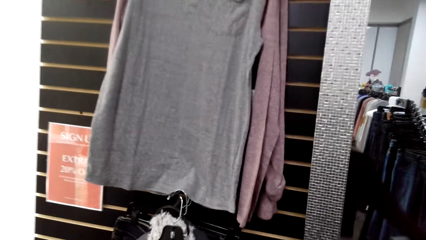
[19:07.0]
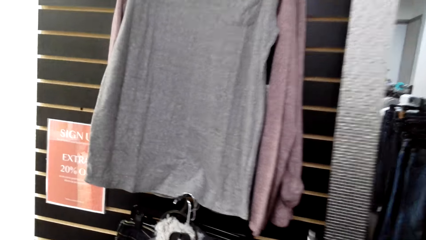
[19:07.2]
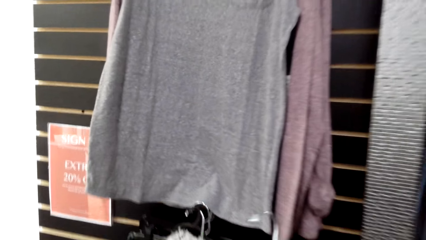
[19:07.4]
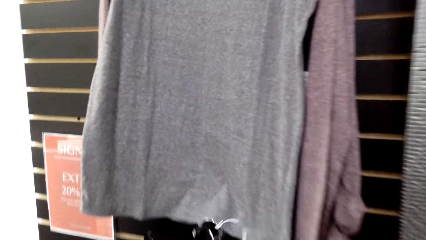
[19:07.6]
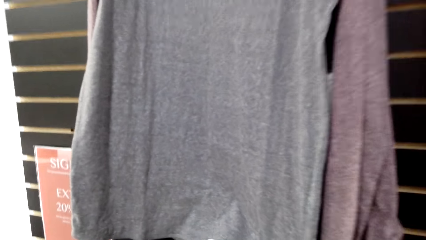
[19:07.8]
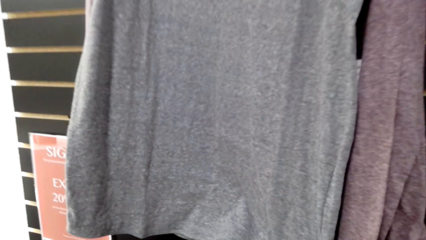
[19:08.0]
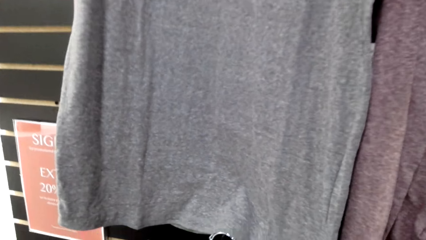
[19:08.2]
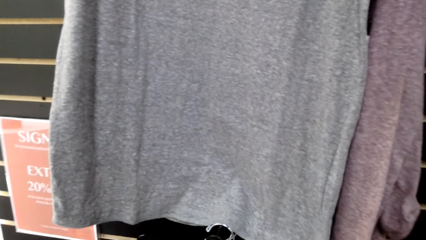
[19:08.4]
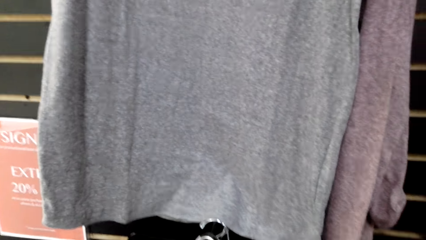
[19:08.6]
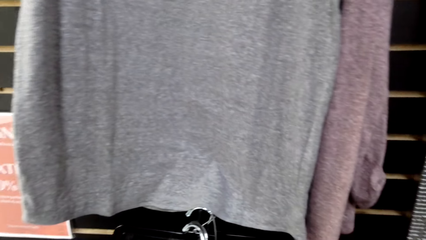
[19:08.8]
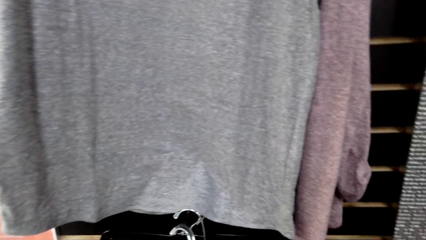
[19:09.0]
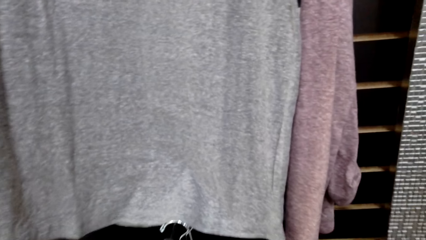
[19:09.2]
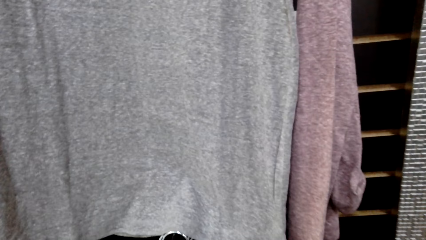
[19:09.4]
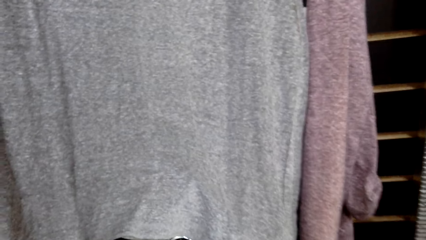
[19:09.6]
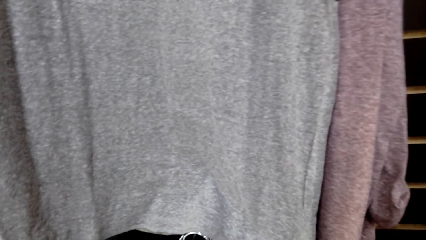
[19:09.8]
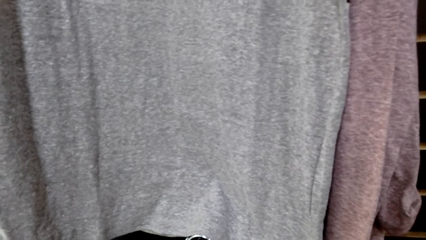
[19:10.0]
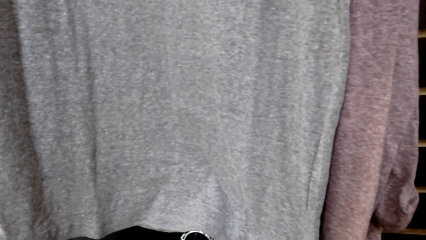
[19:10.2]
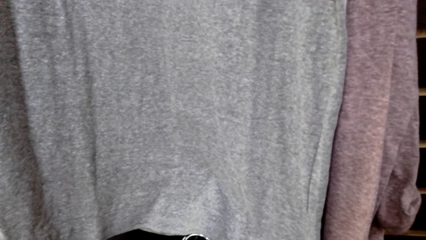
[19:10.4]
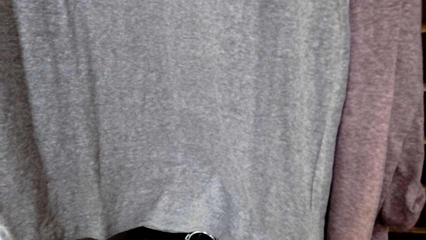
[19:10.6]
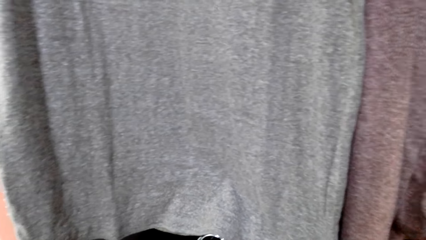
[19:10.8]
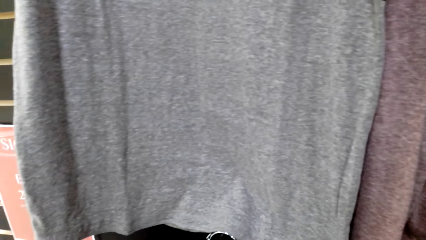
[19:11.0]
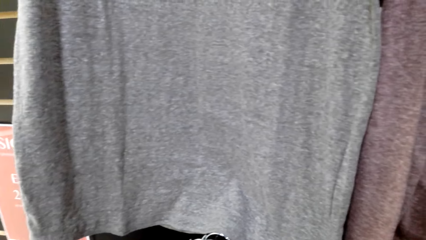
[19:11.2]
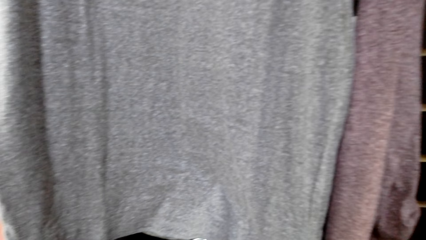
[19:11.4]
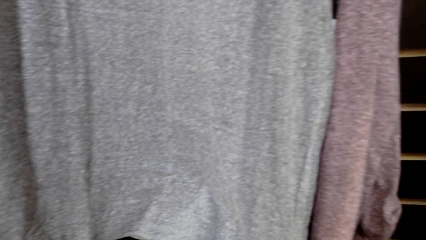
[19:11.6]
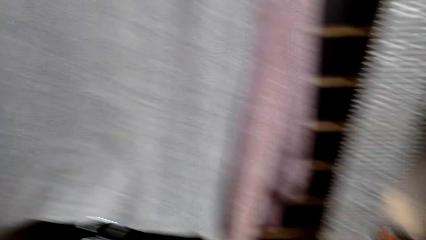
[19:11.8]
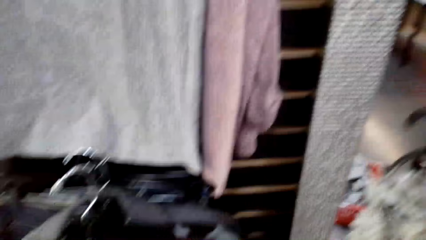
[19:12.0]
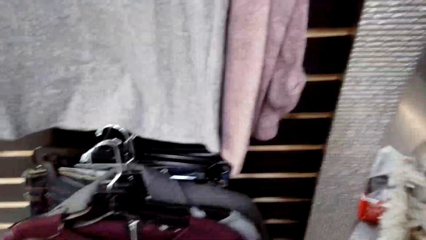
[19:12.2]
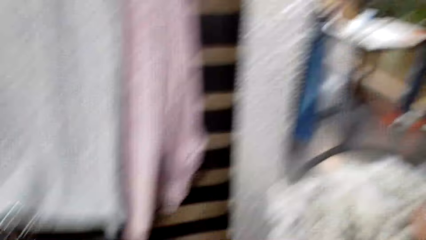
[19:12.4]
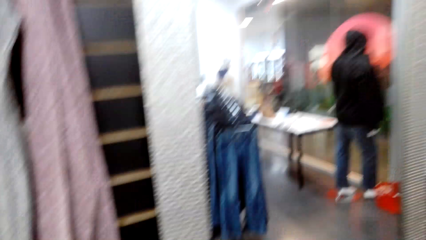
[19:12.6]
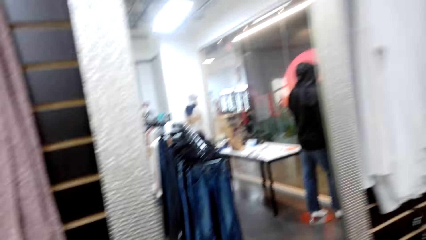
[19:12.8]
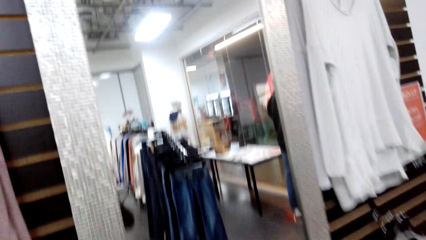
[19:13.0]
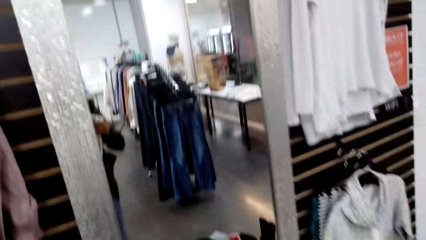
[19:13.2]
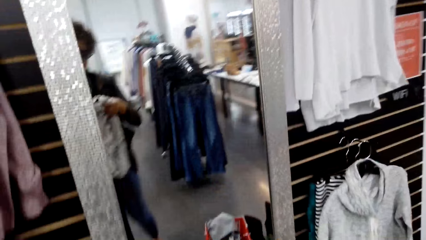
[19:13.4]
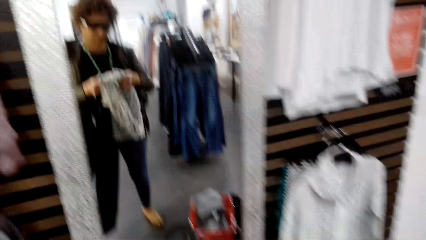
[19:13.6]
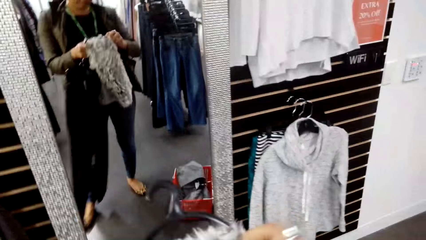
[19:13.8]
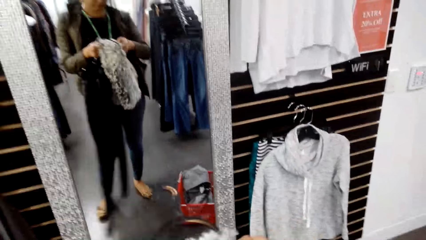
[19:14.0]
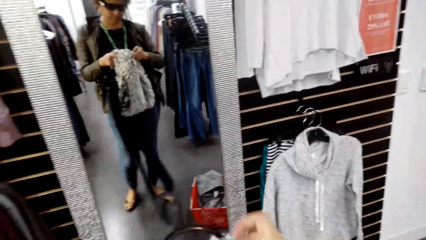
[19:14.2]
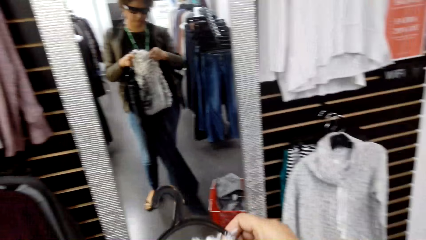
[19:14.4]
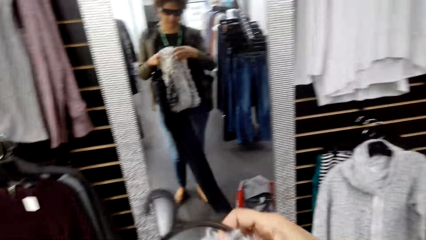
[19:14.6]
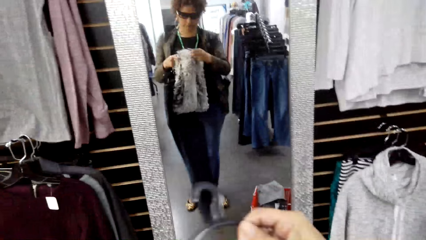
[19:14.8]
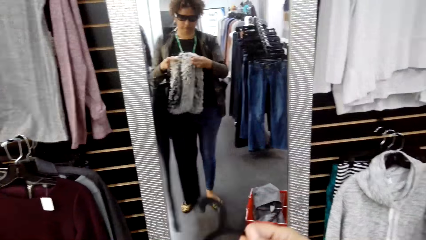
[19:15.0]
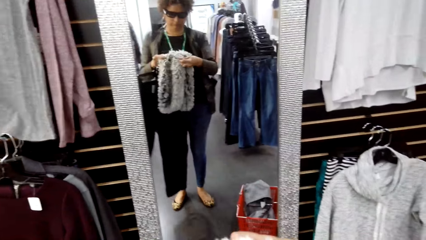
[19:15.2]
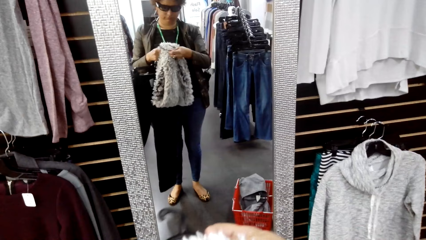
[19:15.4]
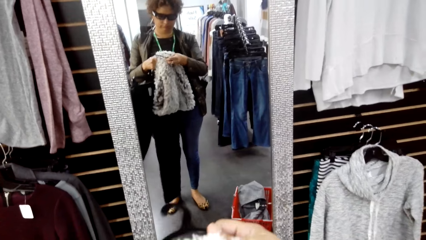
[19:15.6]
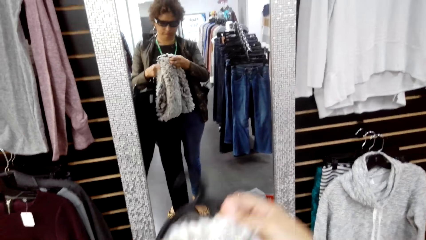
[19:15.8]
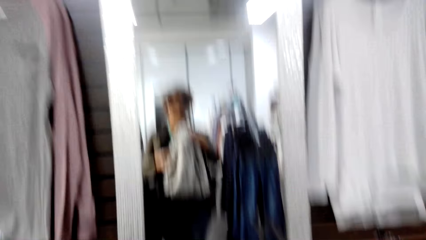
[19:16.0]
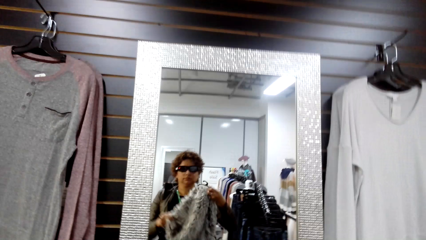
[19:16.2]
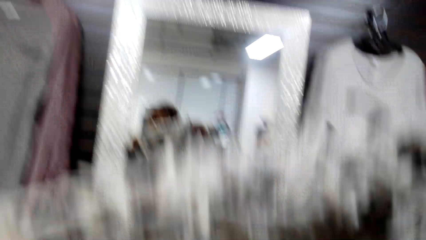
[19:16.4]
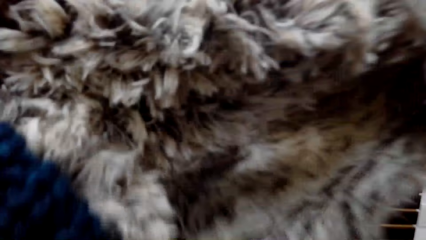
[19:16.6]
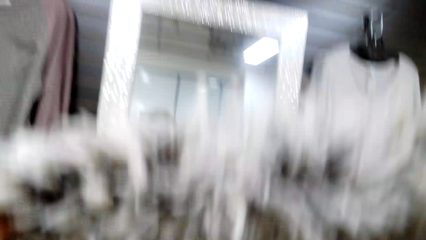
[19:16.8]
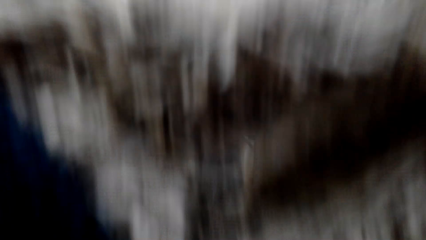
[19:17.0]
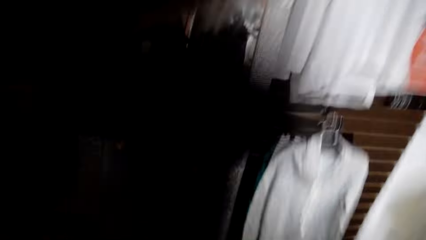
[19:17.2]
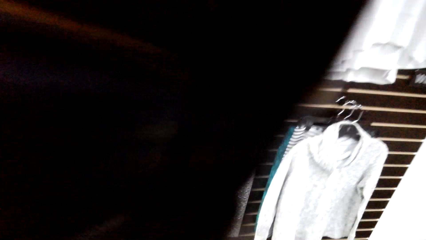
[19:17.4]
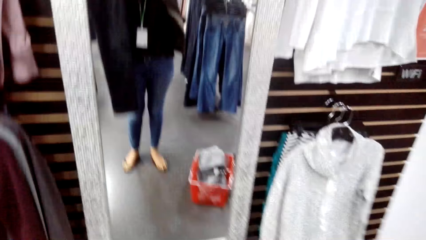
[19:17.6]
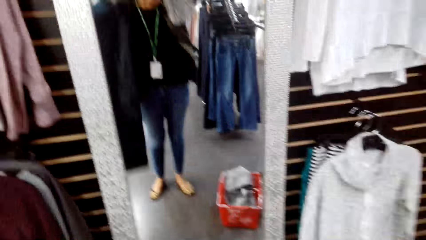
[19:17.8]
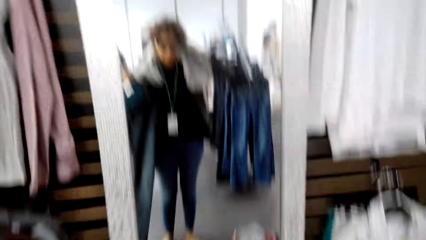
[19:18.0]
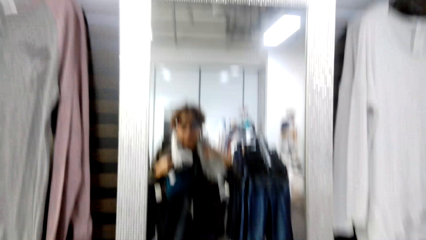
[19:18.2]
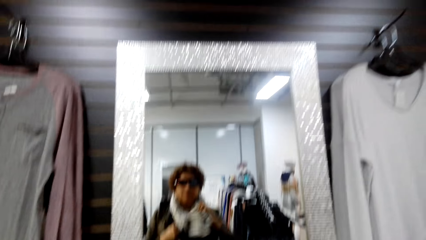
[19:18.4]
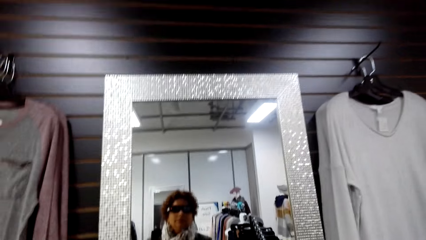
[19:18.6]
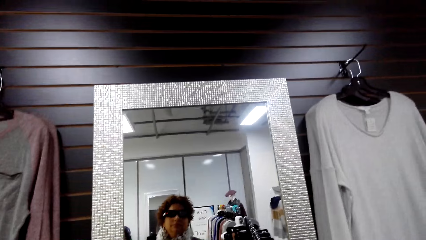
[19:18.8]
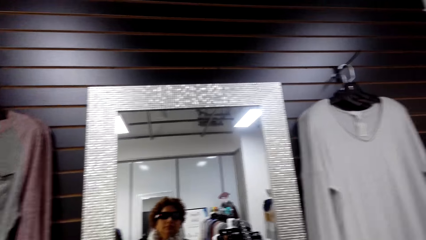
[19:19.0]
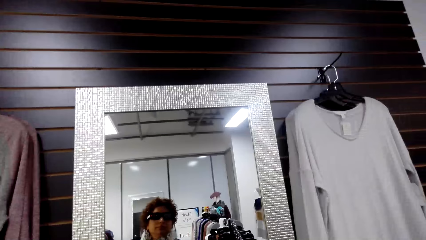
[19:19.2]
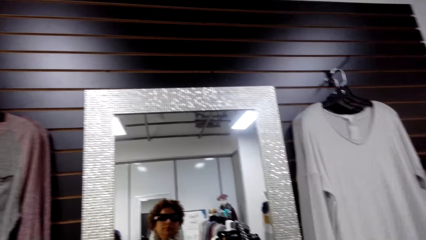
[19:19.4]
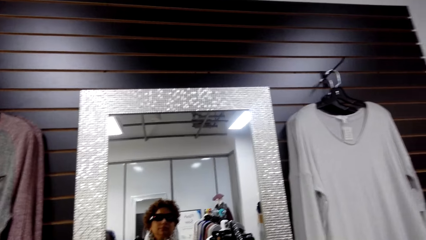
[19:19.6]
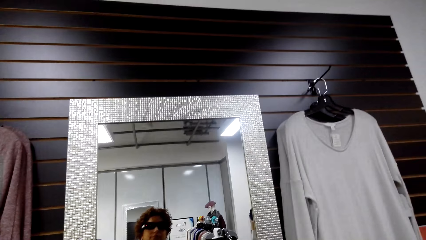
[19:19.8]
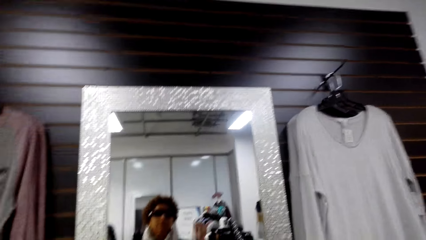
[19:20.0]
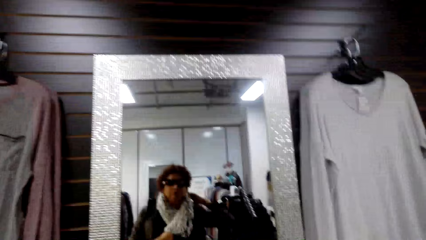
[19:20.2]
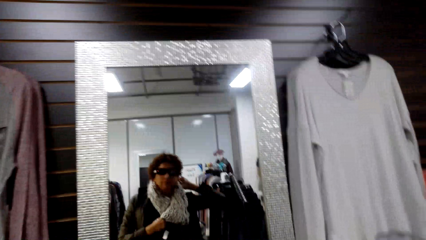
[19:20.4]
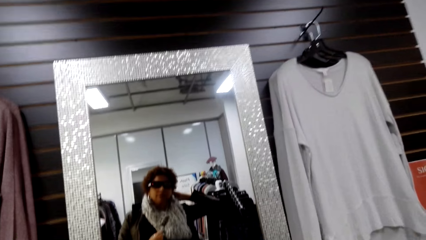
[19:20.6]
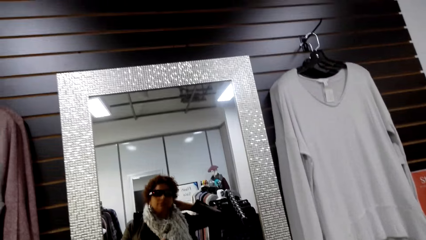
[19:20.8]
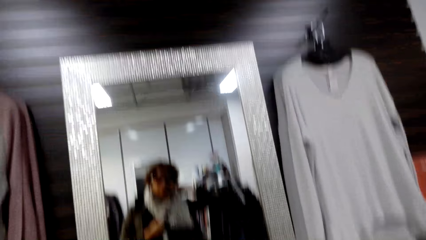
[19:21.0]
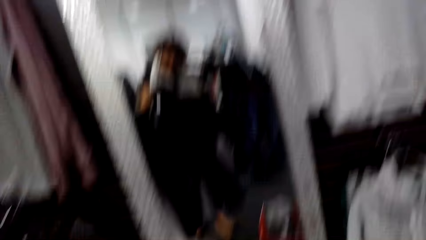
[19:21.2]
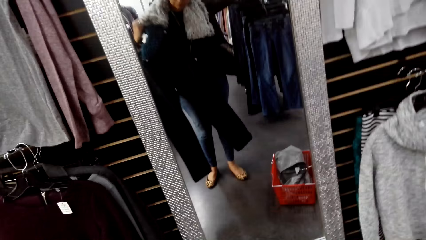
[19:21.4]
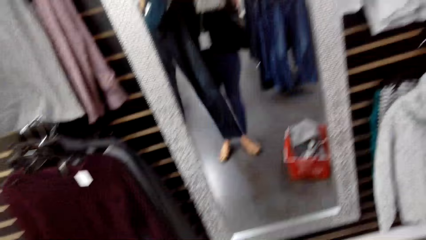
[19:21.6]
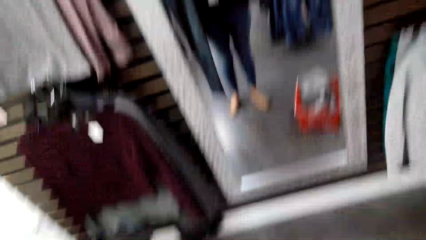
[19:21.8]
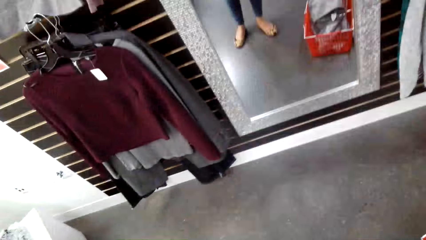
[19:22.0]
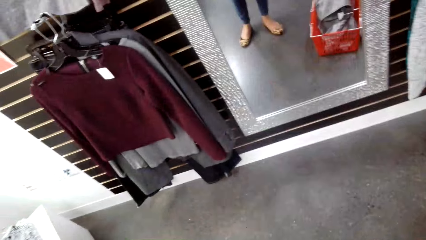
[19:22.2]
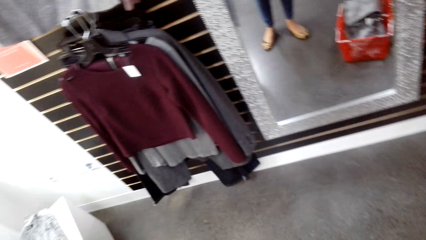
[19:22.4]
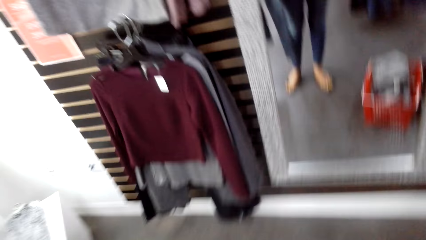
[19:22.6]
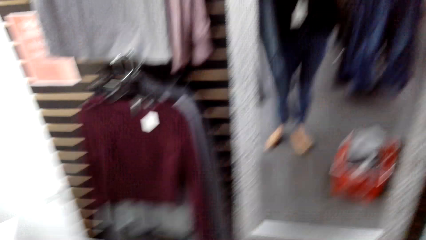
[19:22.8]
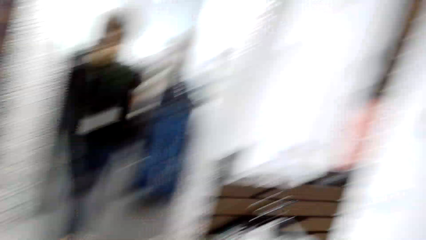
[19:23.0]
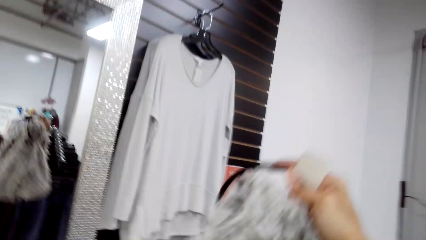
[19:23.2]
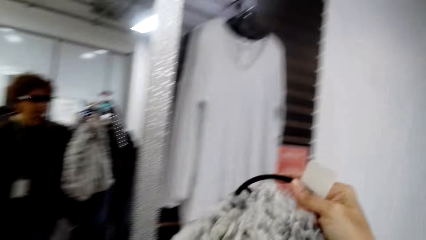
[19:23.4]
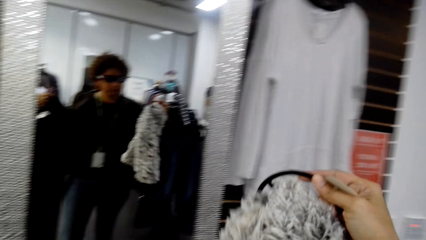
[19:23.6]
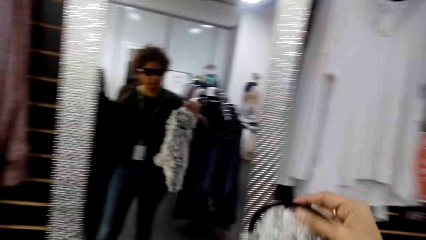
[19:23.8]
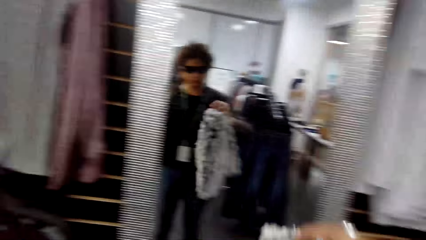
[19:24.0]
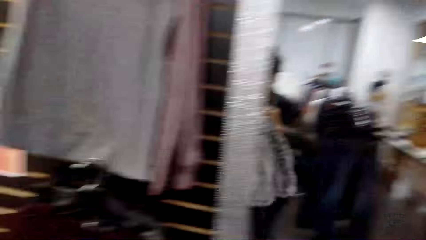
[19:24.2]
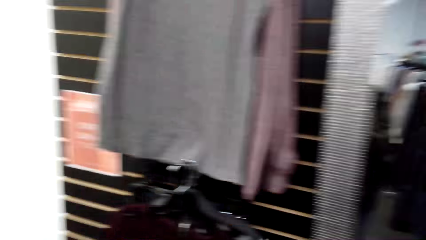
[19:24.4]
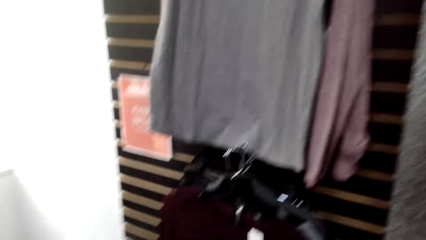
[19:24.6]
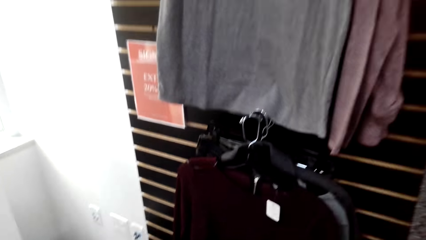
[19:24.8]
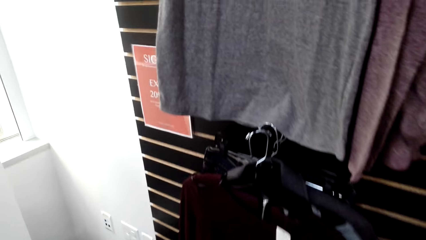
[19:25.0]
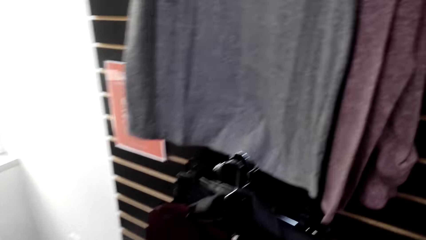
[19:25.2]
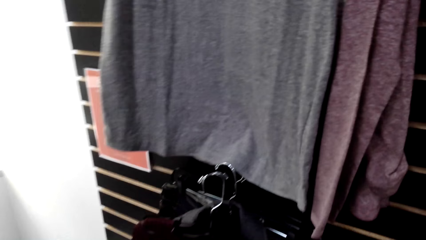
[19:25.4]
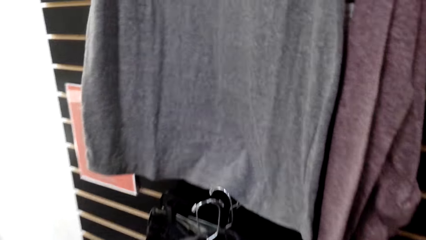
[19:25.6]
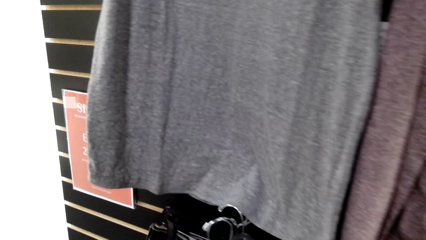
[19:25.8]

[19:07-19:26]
The camera wearer returns the cloth on the cloth line. They pick another cloth from the cloth line and look at the cloth on the mirror.
